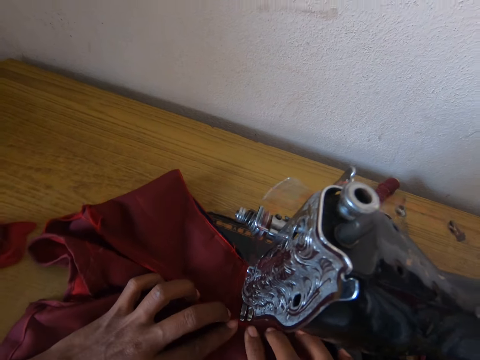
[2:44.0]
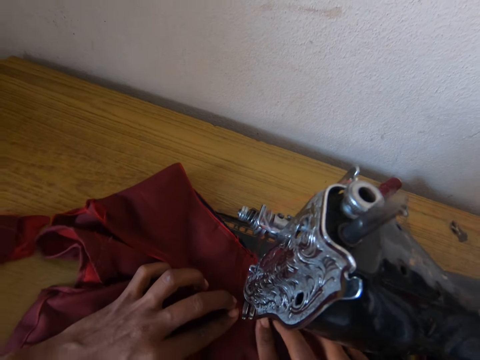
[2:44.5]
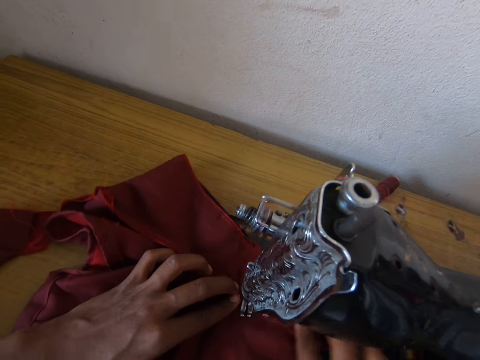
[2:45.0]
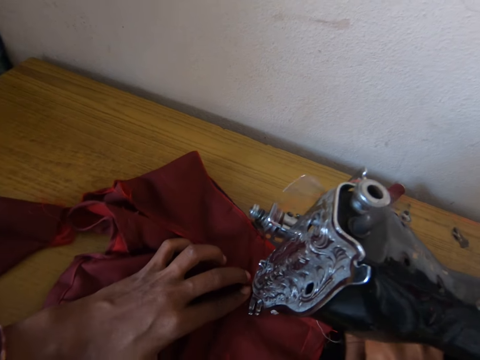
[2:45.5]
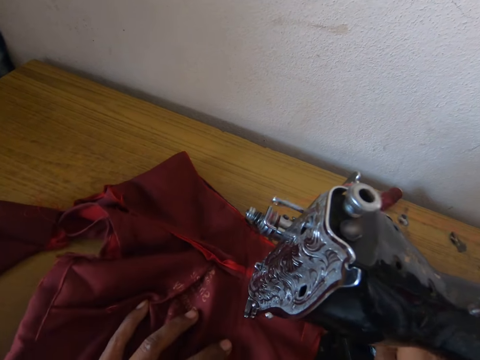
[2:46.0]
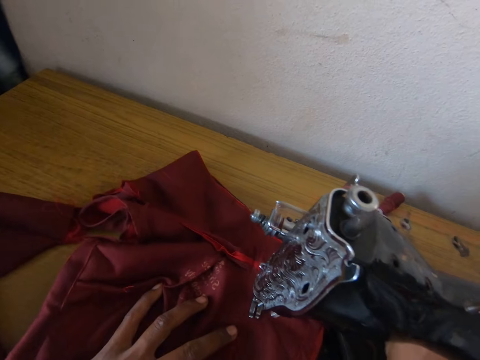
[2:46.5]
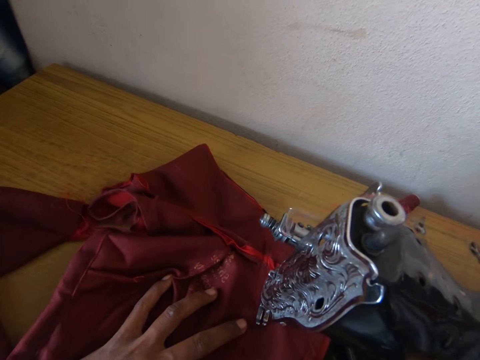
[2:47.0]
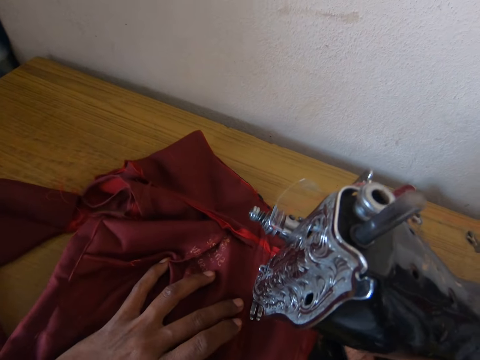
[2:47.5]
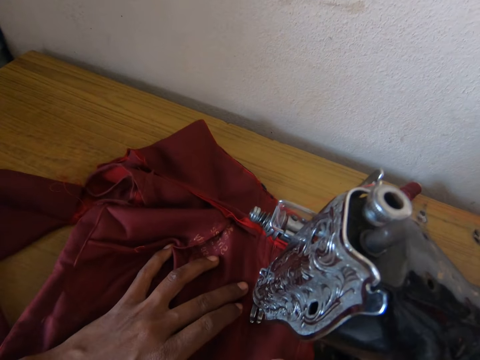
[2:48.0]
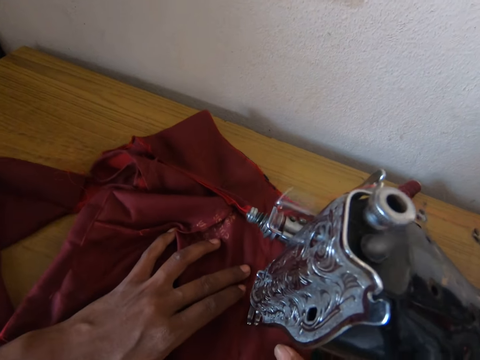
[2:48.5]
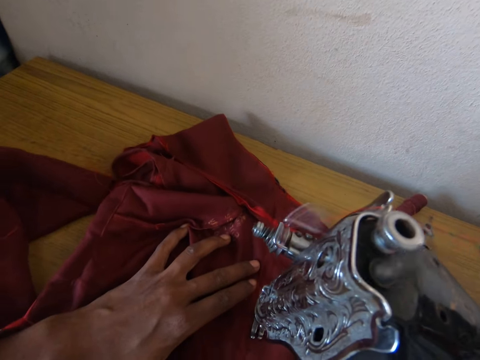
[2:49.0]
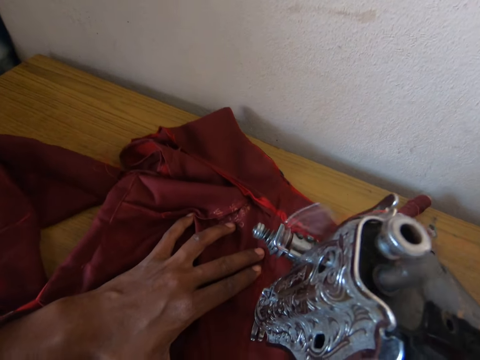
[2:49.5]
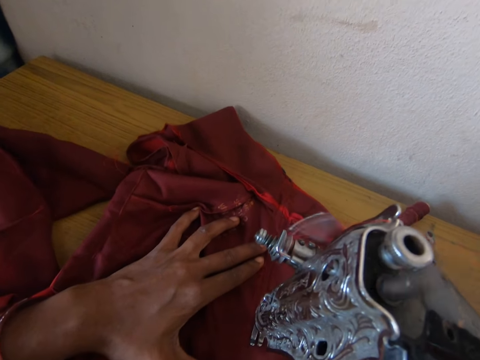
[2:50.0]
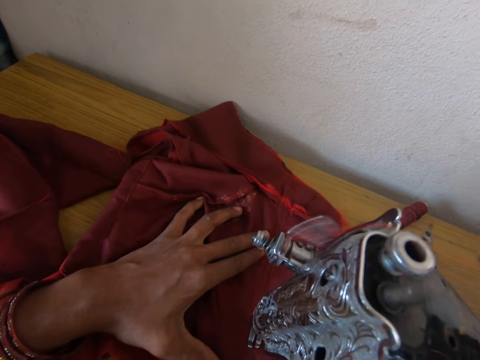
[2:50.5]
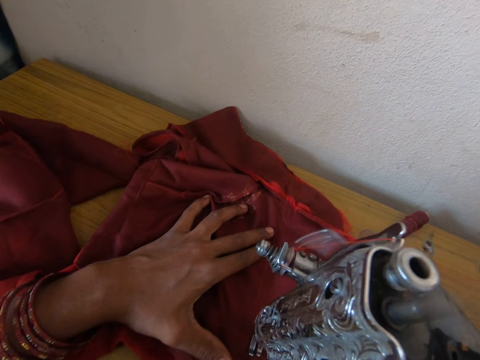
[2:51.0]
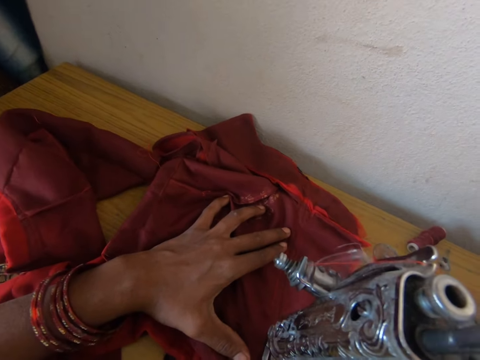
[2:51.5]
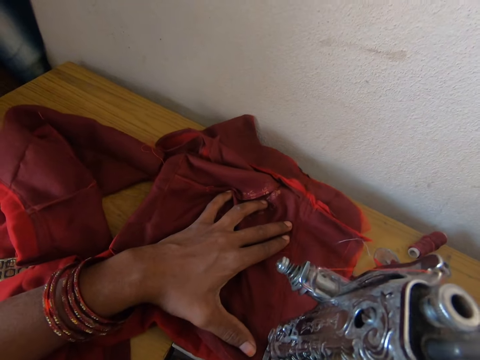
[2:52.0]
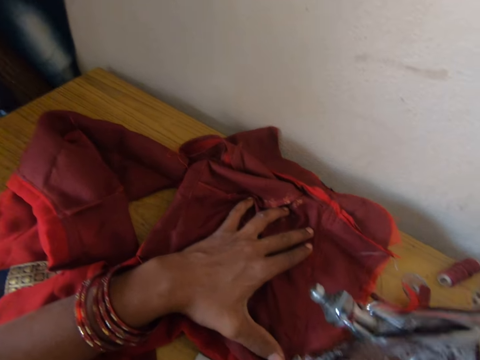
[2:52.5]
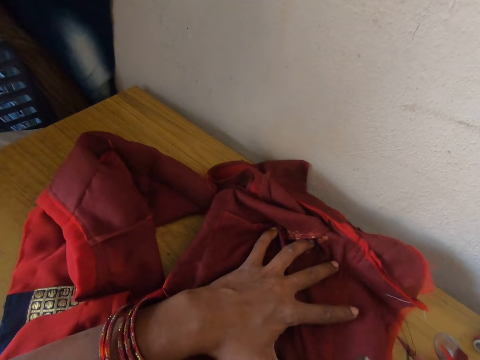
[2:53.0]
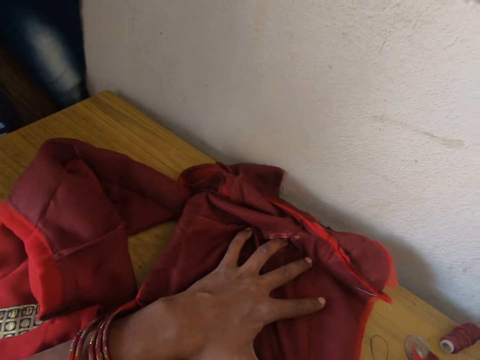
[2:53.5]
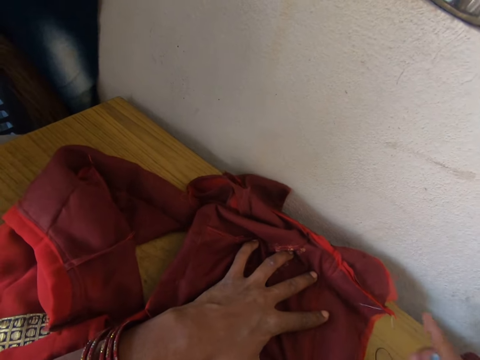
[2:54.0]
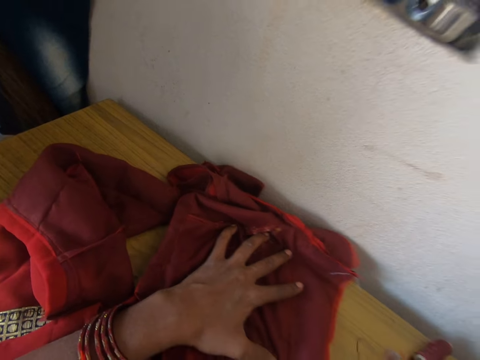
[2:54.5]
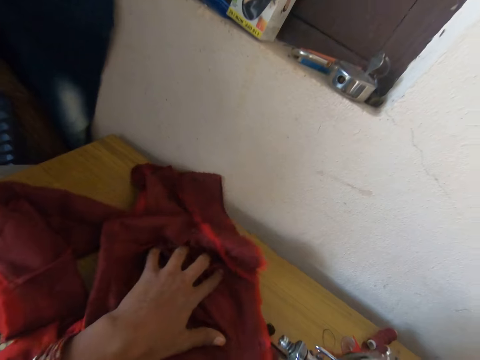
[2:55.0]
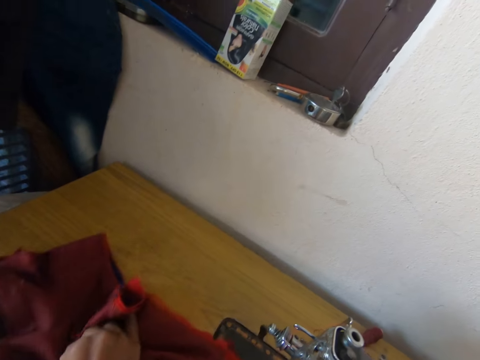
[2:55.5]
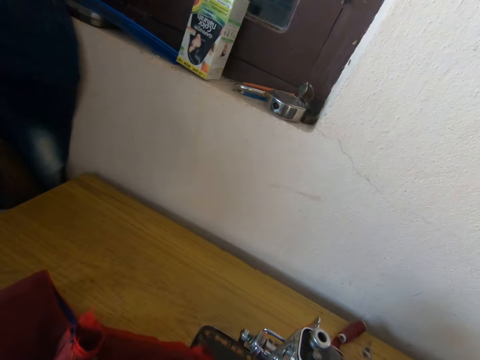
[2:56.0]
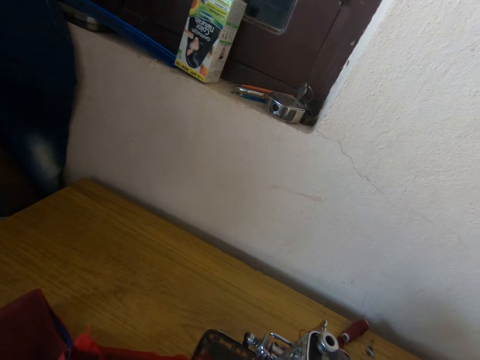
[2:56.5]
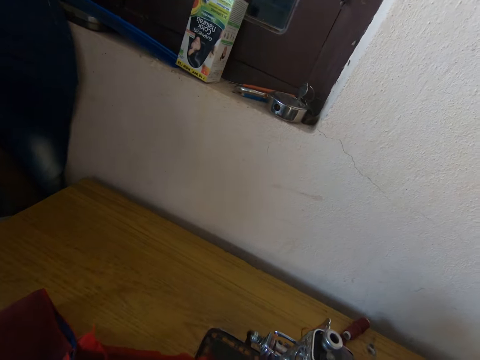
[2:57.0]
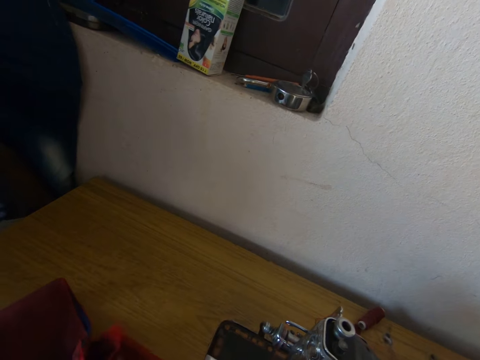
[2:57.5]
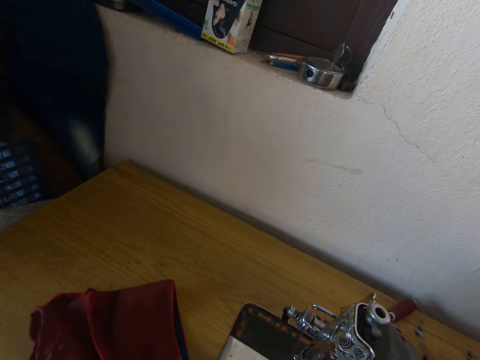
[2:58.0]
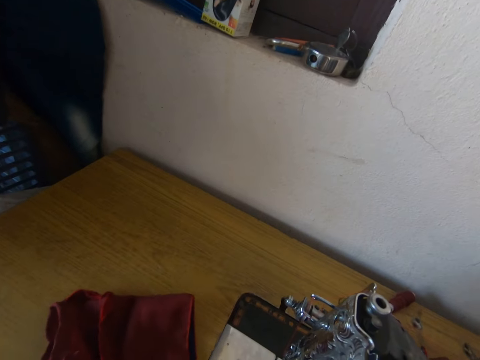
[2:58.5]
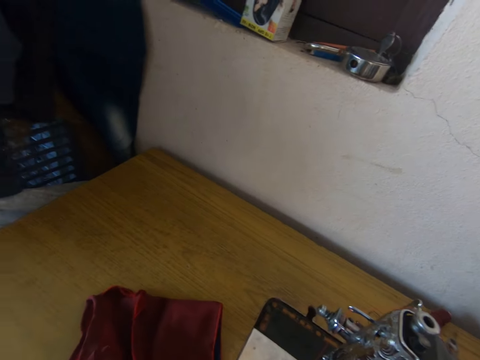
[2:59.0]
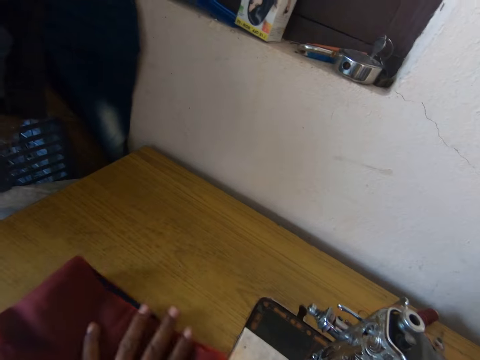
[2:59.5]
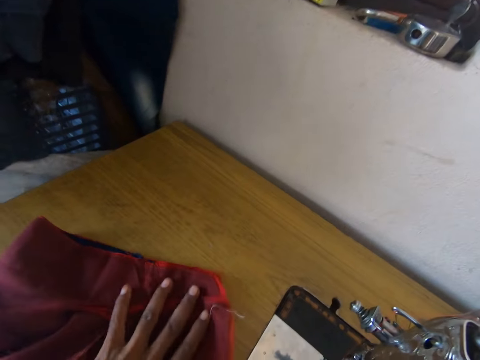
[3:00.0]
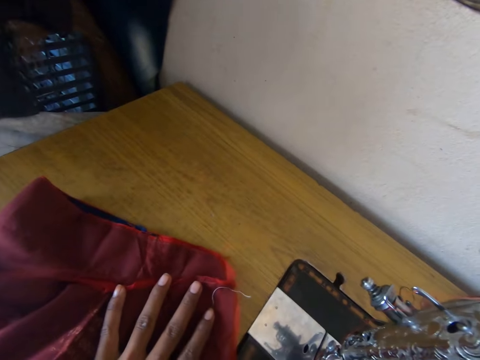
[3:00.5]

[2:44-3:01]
The camera wearer holds the cloth.

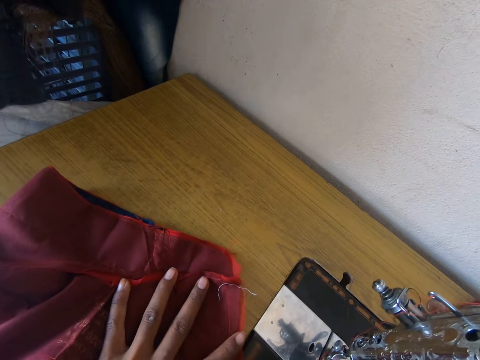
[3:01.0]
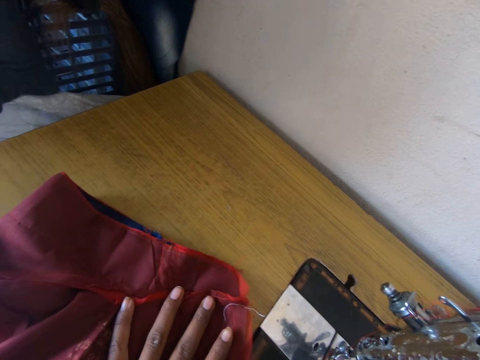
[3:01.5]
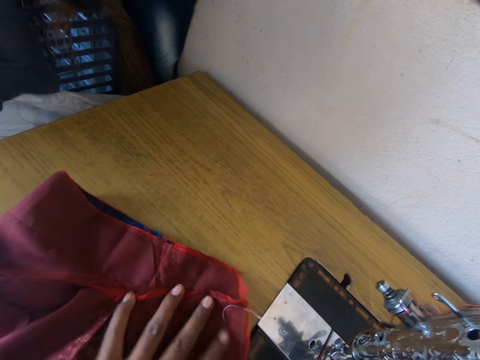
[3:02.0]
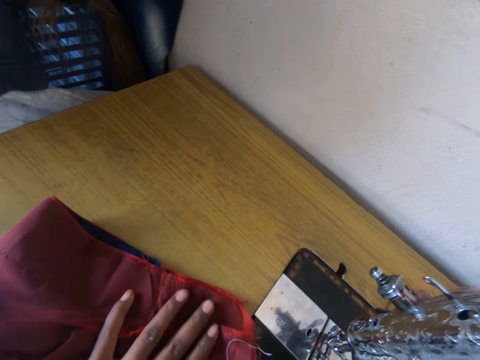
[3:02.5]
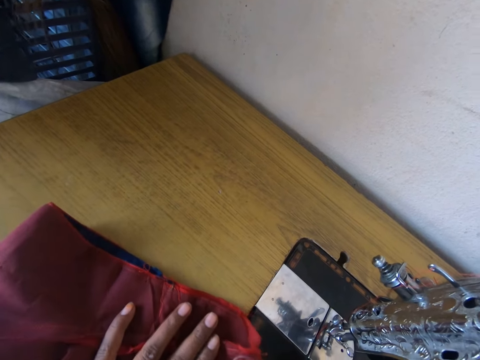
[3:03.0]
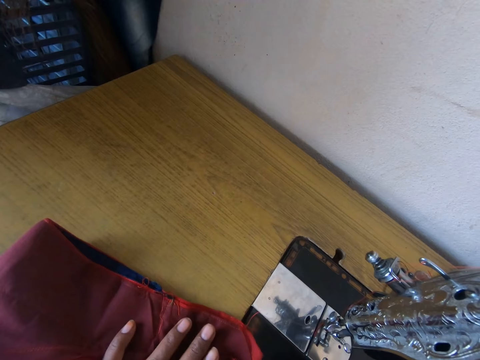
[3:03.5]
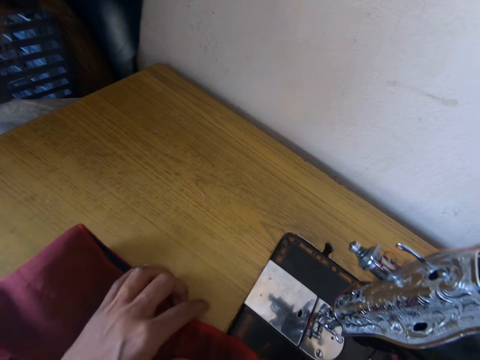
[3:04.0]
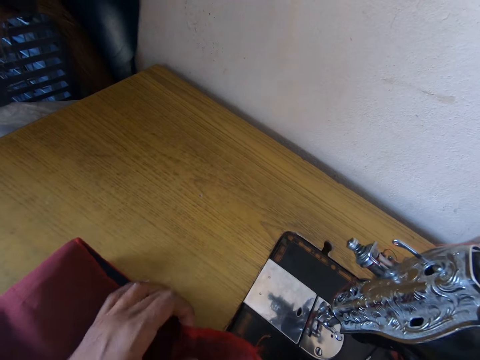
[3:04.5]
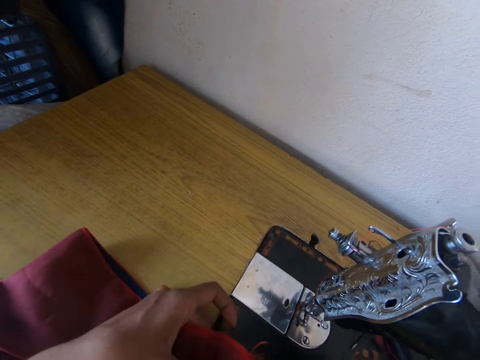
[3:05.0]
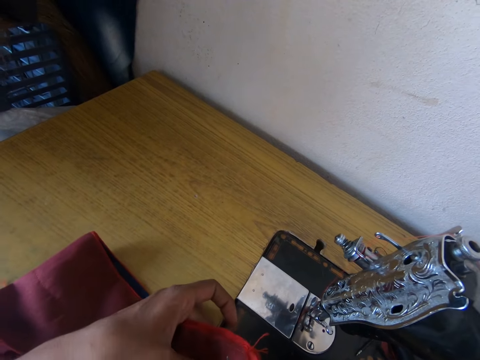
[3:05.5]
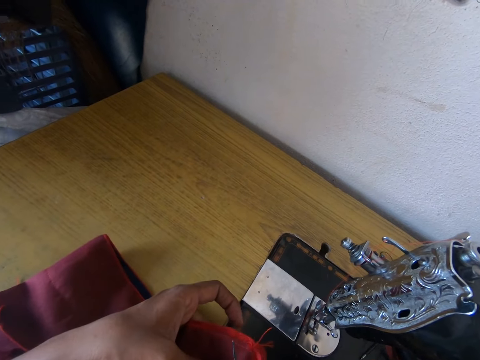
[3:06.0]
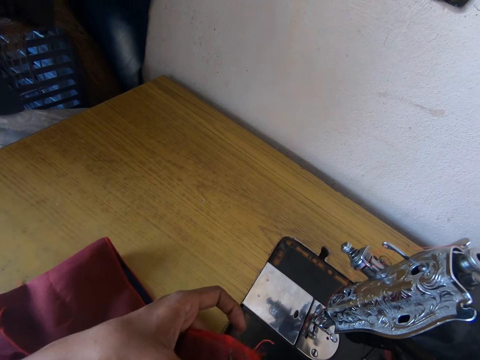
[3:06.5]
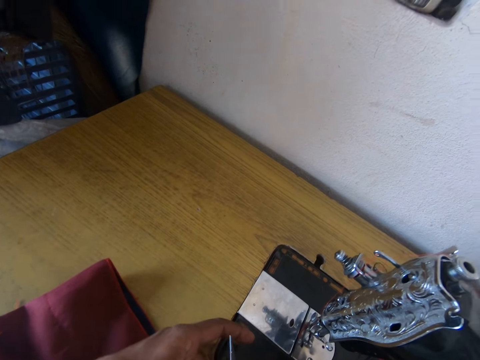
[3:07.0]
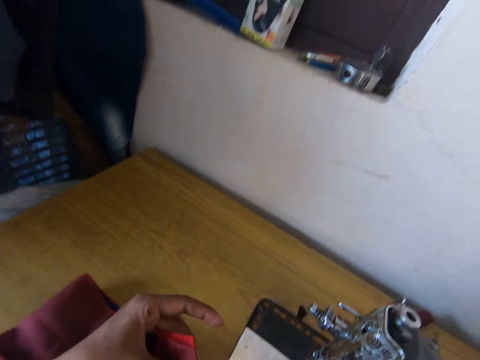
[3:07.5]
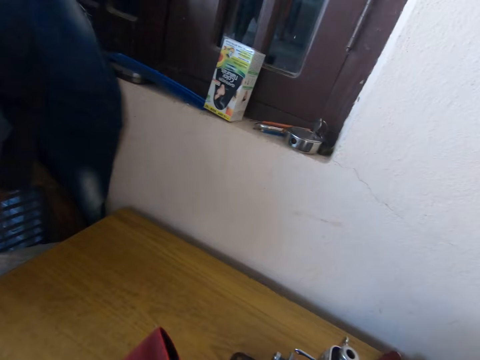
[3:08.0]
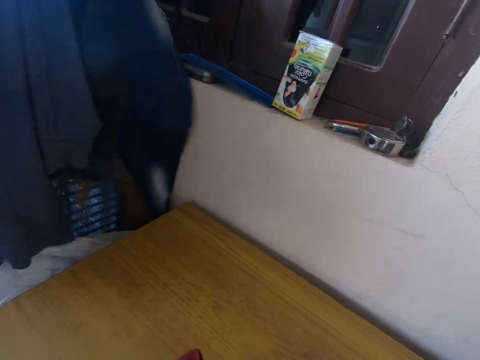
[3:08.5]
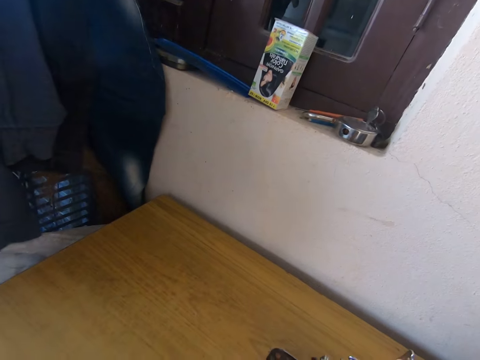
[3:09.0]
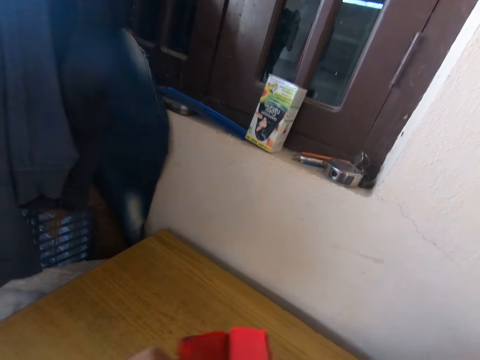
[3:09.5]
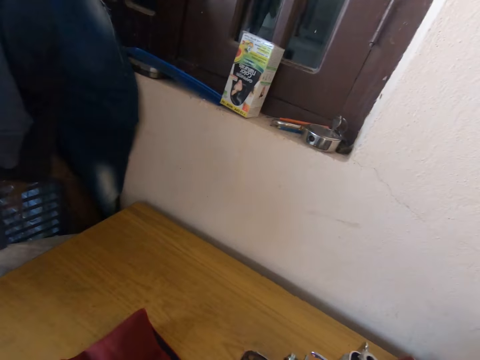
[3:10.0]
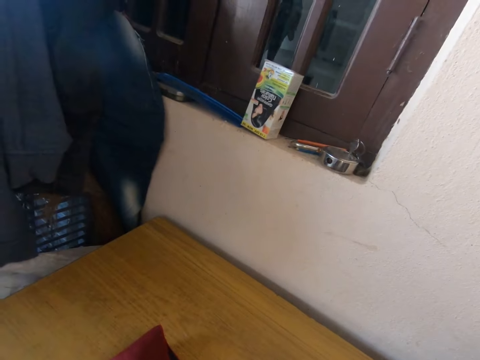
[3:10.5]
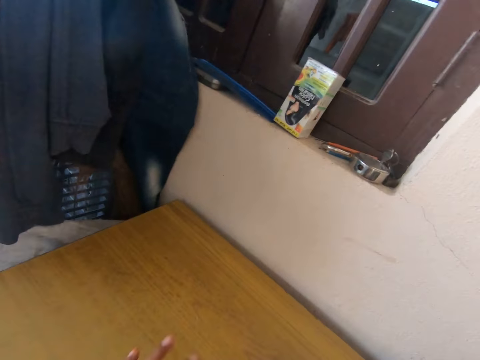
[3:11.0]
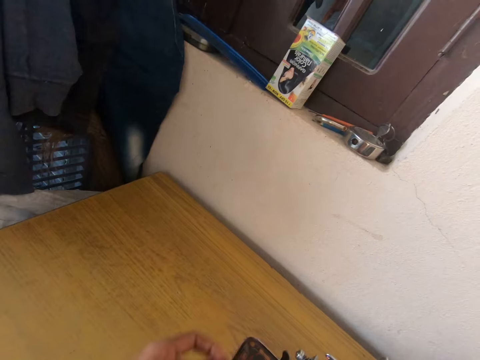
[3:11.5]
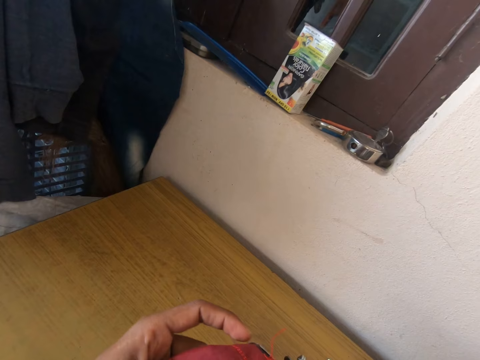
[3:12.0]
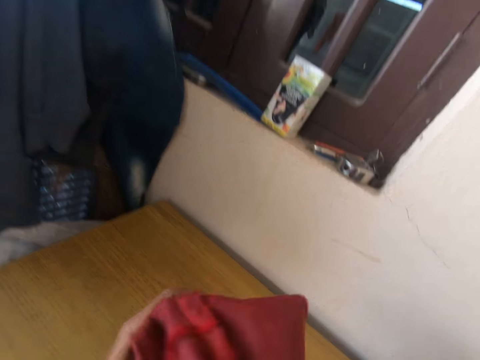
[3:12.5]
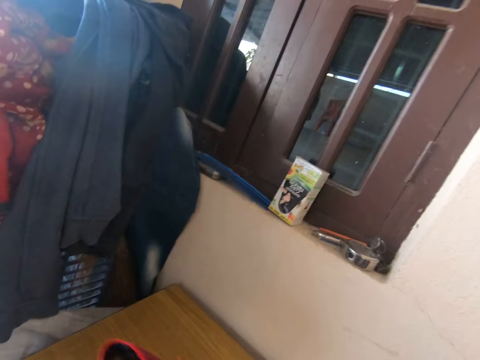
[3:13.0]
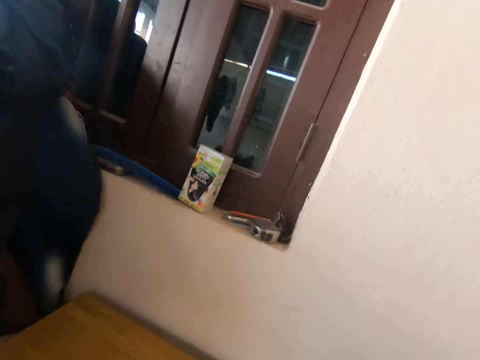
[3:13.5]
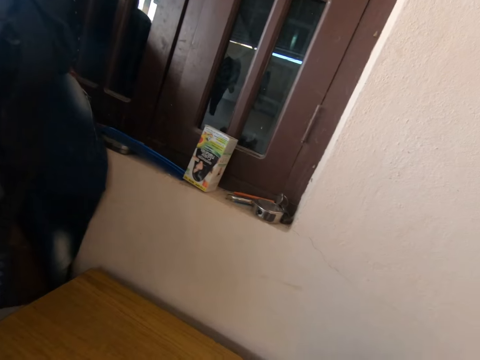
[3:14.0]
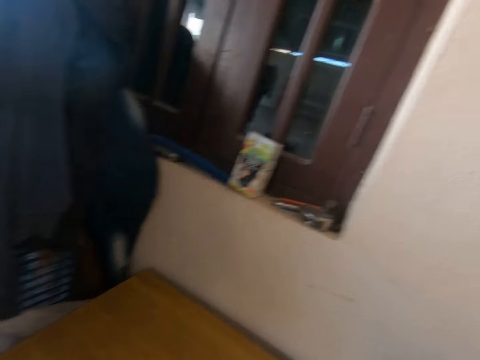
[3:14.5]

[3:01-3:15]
The camera wearer holds the cloth. They cut the thread with scissors. They lift the cloth.
